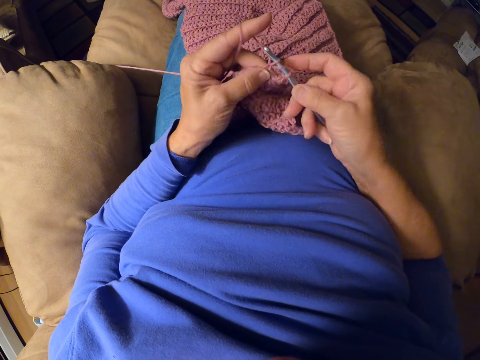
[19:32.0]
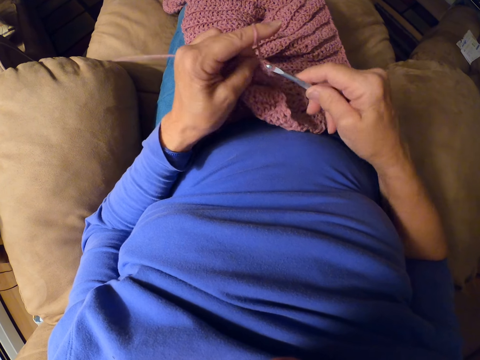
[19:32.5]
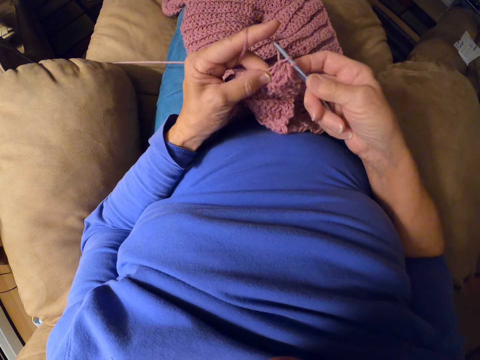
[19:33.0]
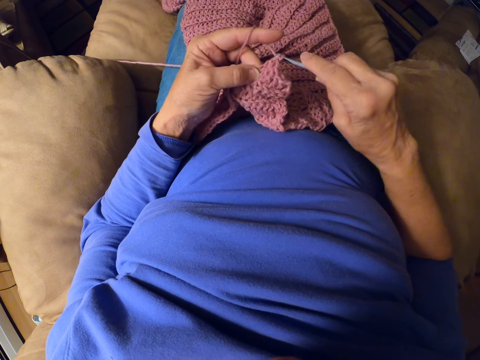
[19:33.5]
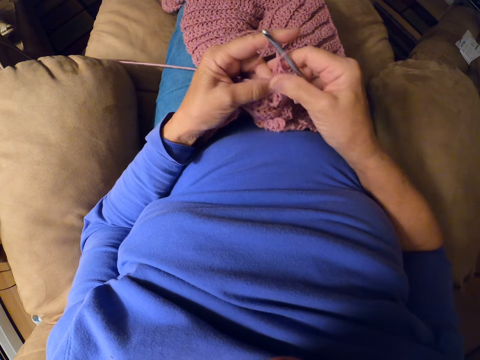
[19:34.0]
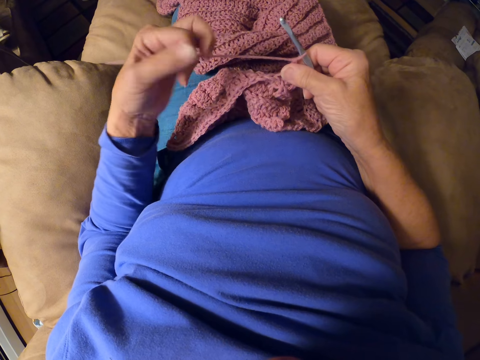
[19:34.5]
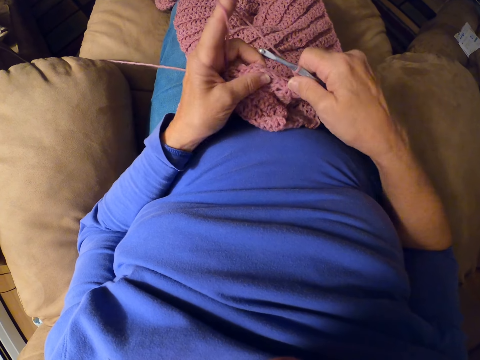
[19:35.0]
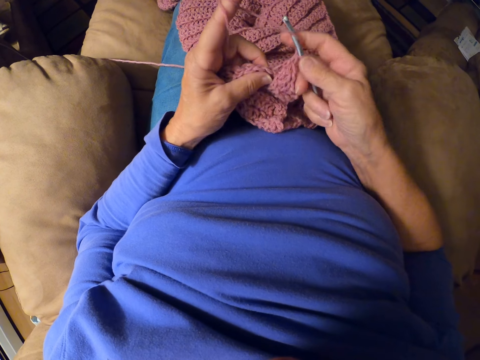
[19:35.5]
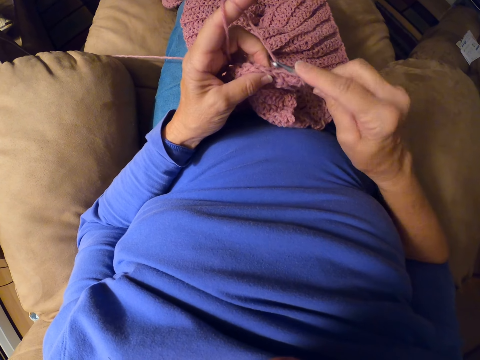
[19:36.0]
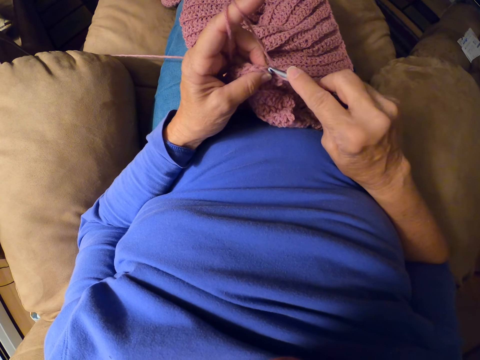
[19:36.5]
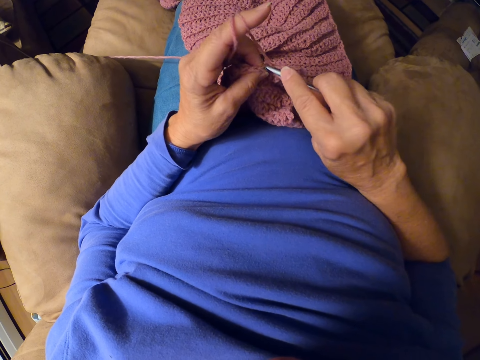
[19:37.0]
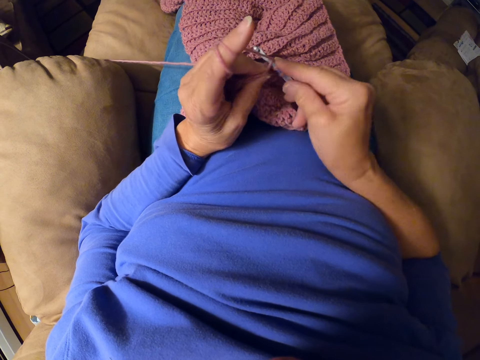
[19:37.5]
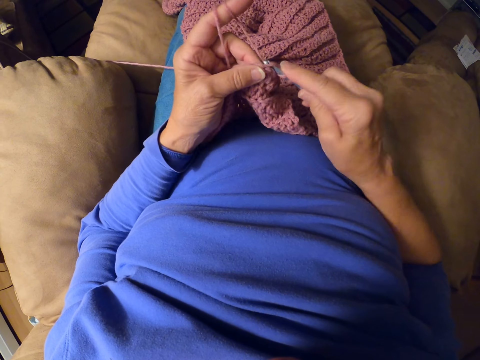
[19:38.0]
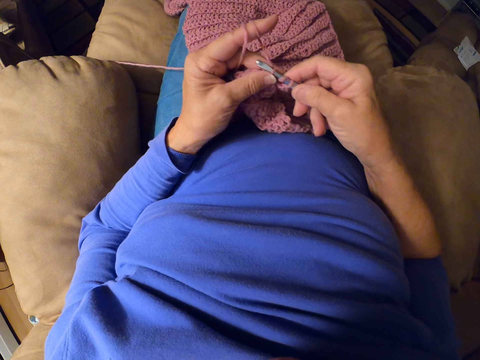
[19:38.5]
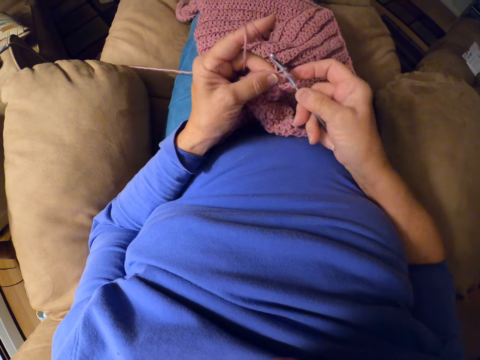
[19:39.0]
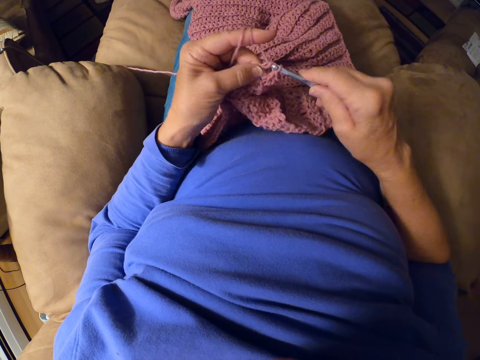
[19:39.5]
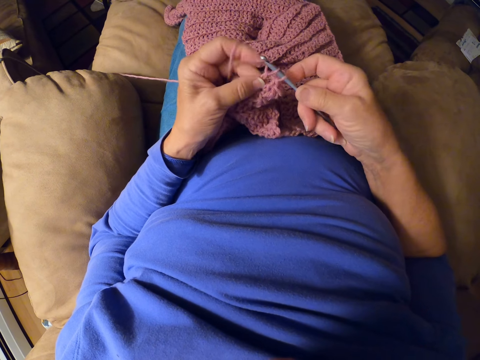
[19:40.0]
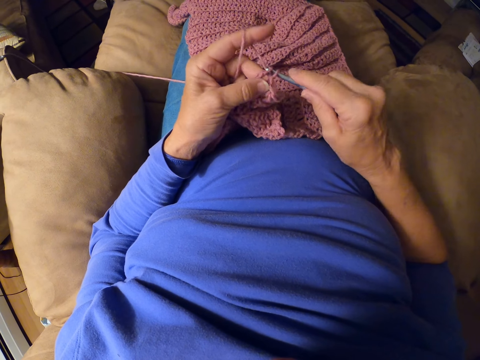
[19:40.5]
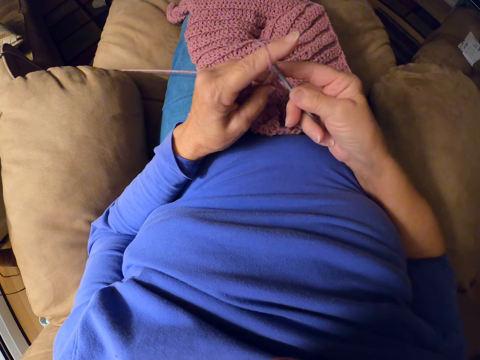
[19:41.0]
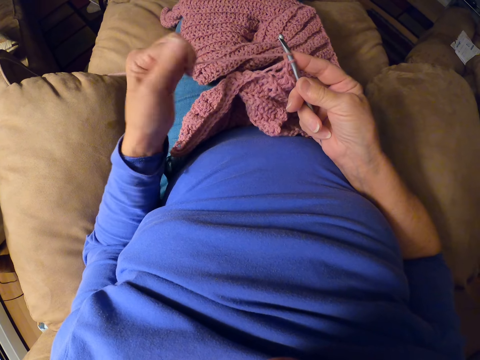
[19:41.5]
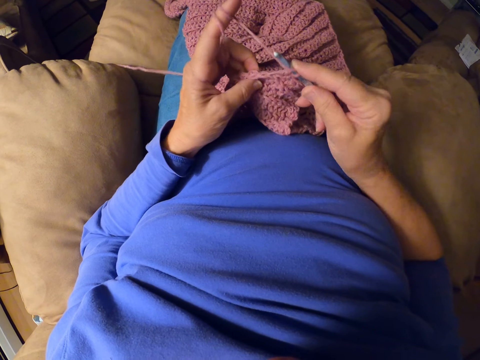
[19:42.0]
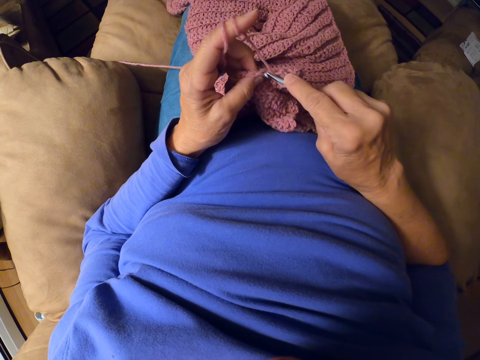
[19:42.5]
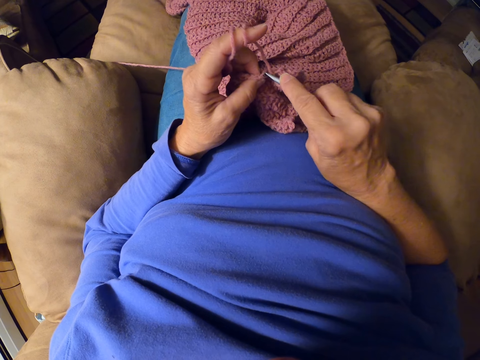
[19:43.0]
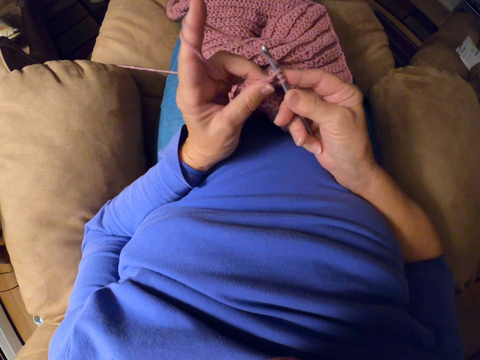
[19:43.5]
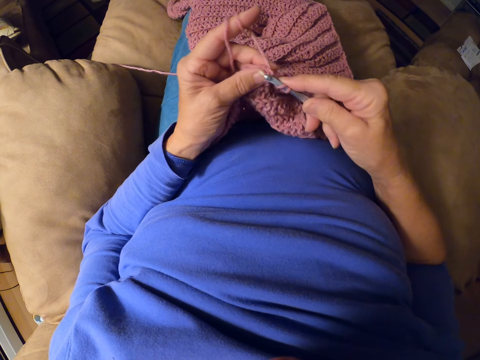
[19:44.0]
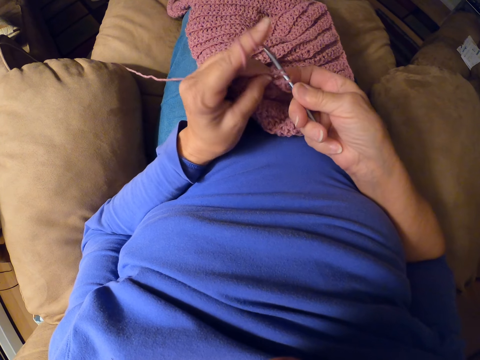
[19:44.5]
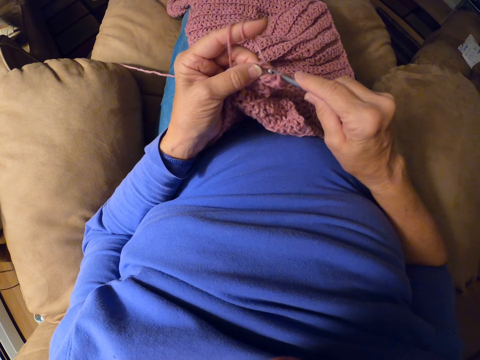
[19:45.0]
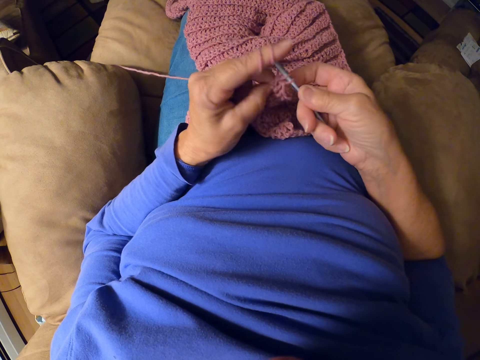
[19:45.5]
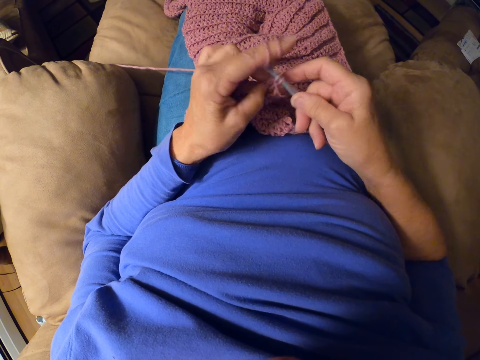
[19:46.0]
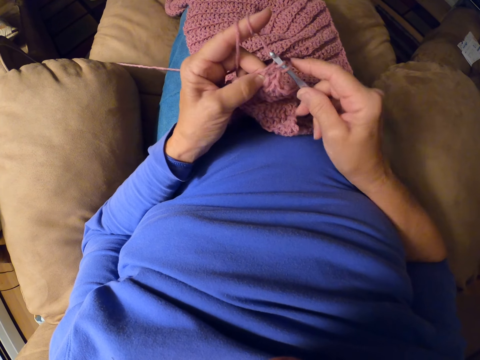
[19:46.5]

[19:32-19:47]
The camera wearer rolls the yarn around her finger. She adjusts the thread and crochets the garment with the crochet hook. She rolls the yarn around her finger, adjusts the thread and crochets the garment with the crochet hook.

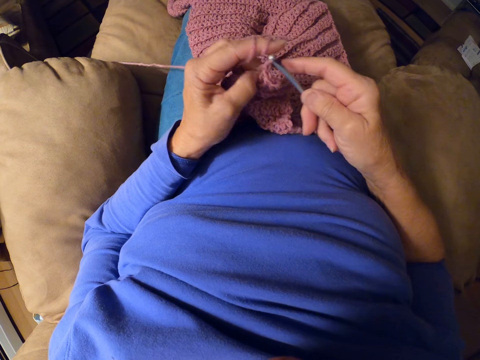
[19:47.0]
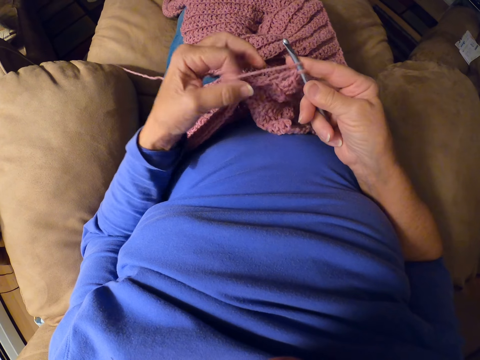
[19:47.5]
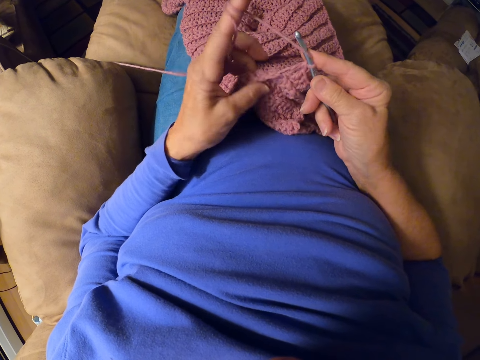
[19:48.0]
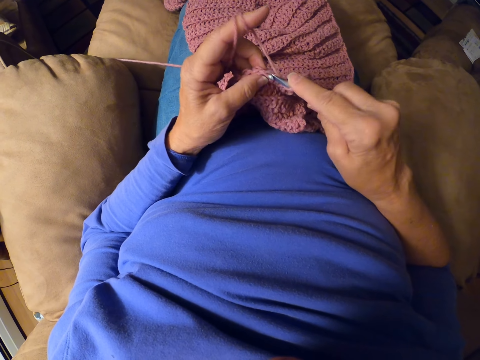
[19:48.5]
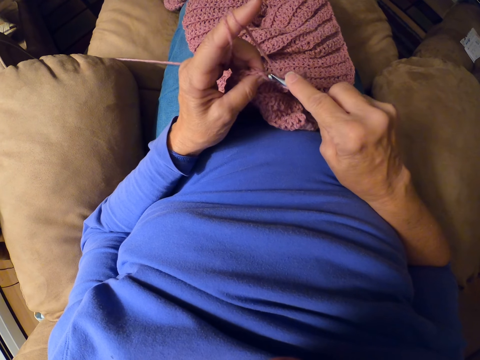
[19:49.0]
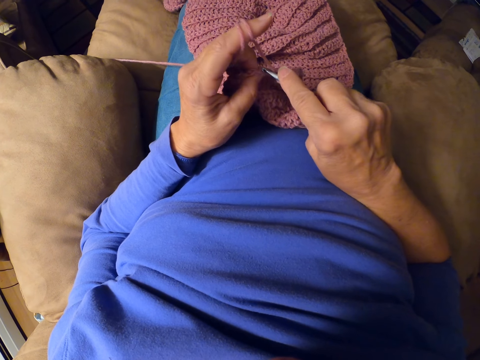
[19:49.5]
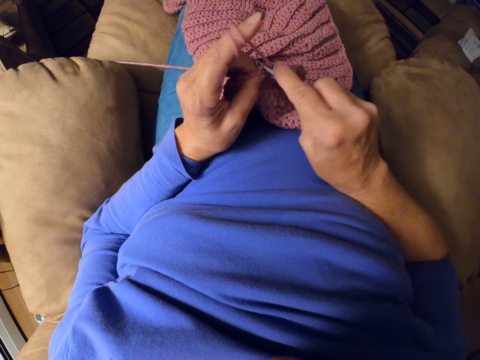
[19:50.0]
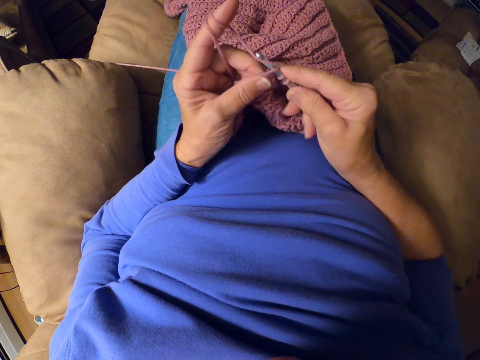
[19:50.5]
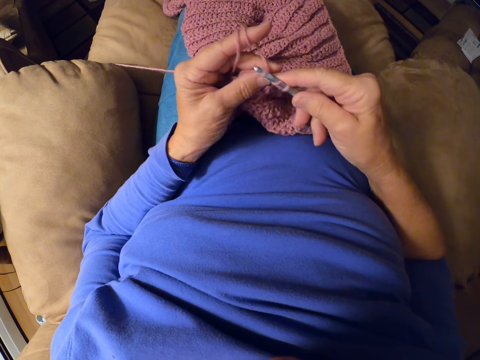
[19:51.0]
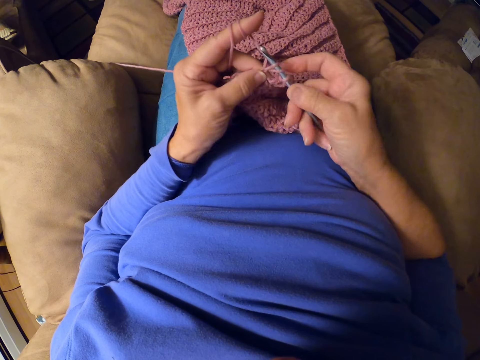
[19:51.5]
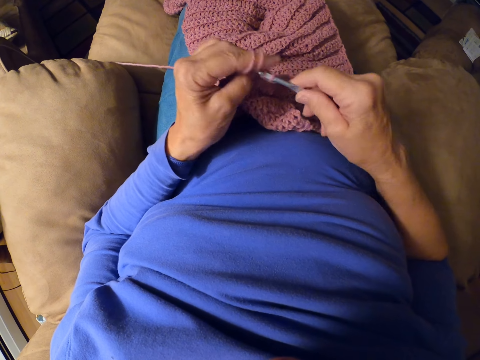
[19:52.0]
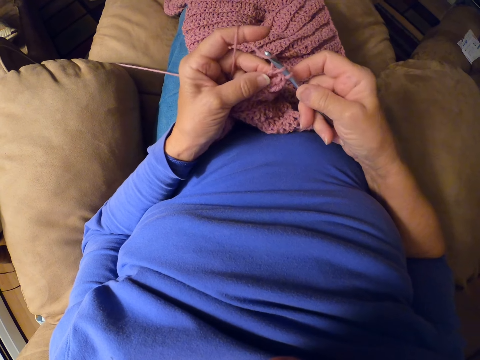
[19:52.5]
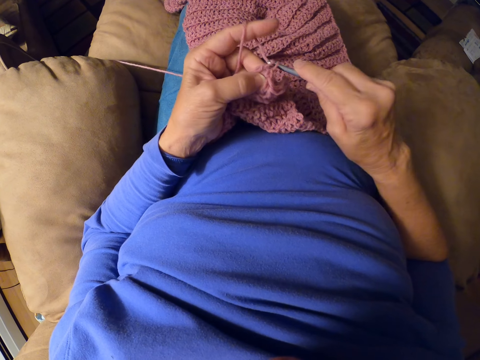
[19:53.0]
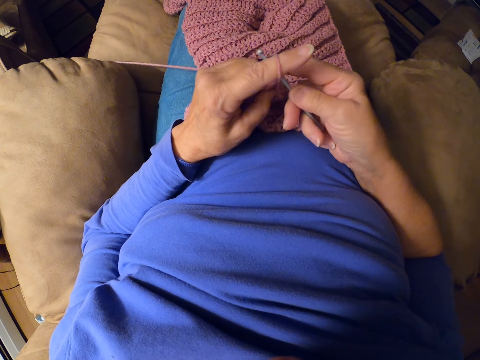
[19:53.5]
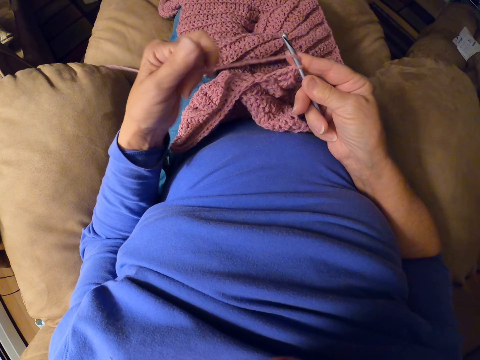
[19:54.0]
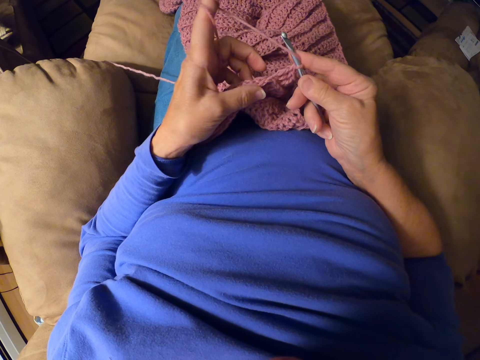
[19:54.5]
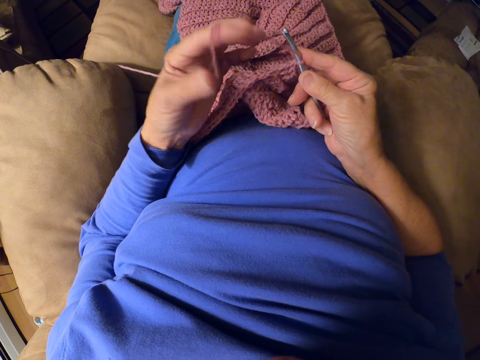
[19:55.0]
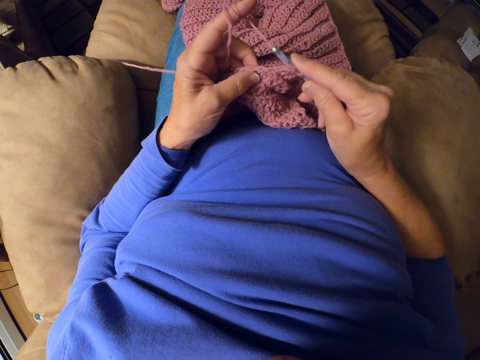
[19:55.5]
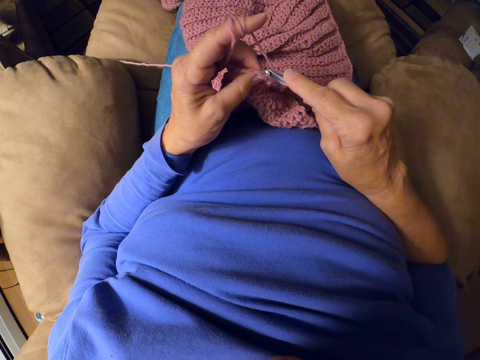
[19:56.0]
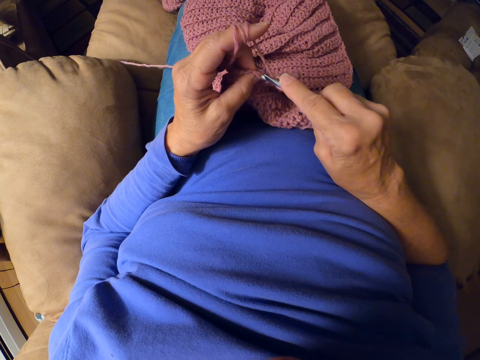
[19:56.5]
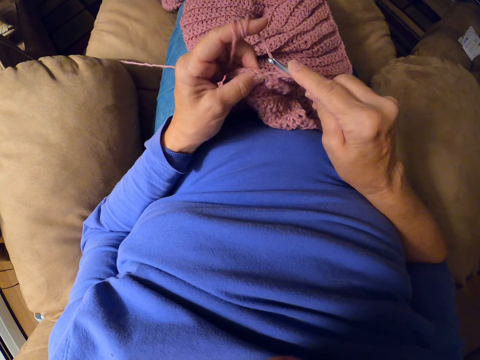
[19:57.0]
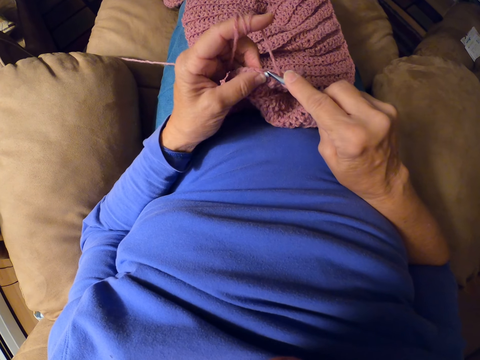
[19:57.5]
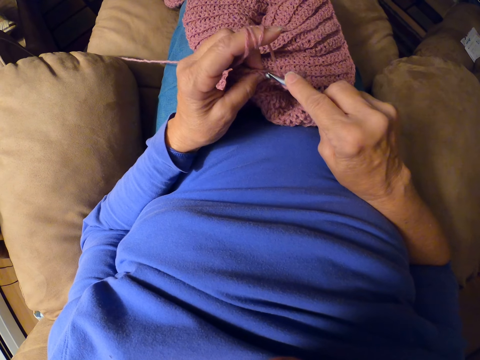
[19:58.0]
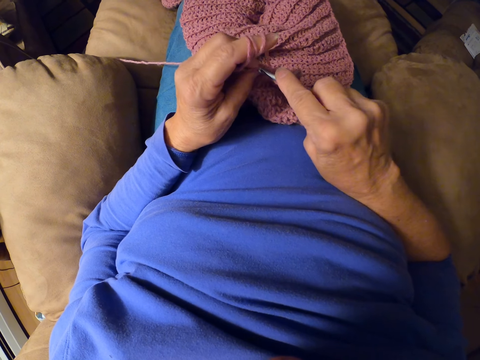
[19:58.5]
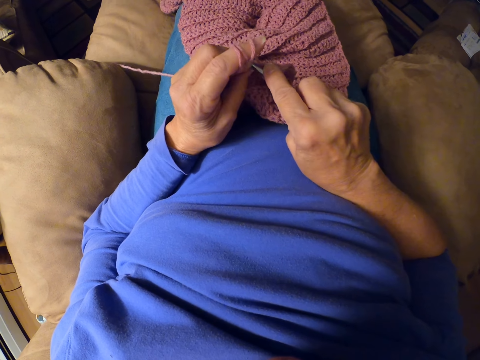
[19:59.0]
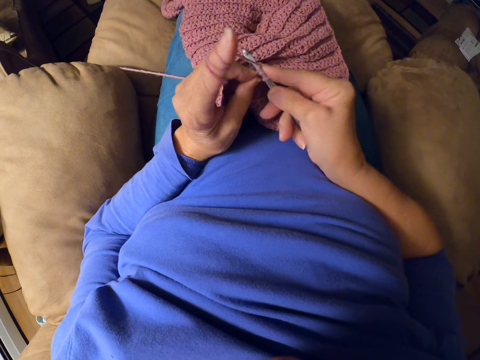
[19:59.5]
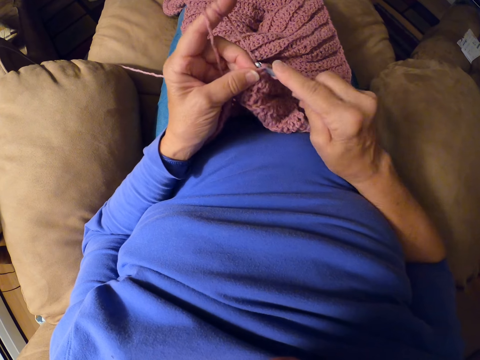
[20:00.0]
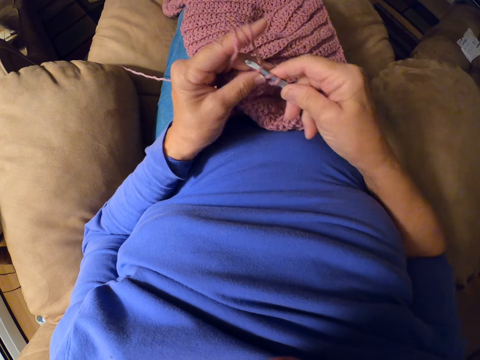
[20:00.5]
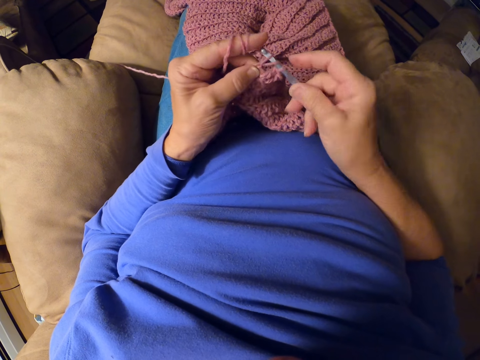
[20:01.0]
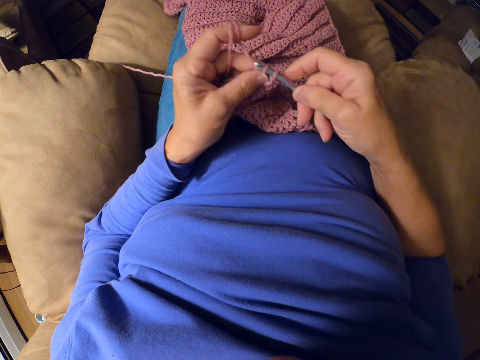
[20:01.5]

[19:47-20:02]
The camera wearer adjusts the thread and knits the garment. She rolls the yarn around her finger, adjusts the thread and crochets the garment with the crochet hook.
